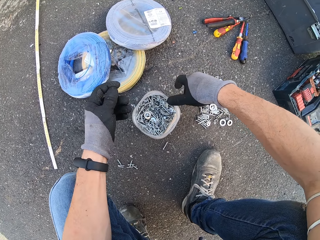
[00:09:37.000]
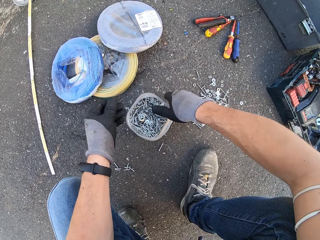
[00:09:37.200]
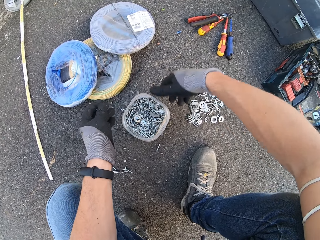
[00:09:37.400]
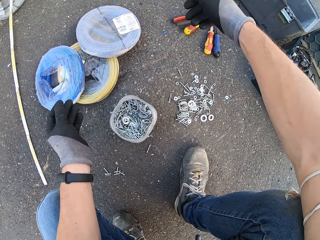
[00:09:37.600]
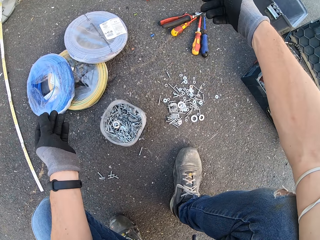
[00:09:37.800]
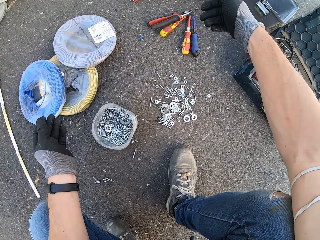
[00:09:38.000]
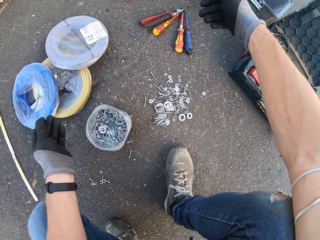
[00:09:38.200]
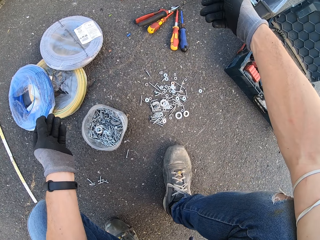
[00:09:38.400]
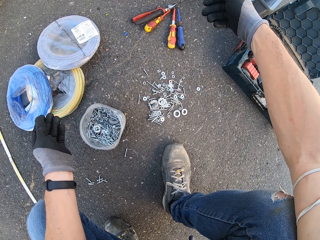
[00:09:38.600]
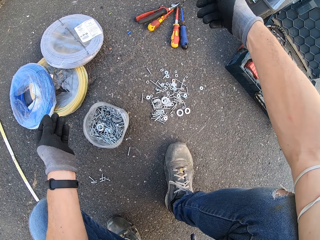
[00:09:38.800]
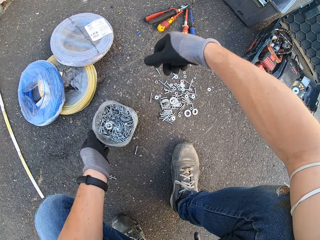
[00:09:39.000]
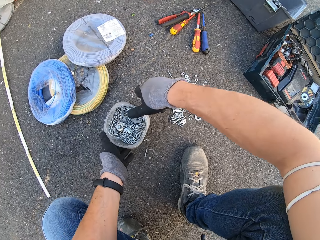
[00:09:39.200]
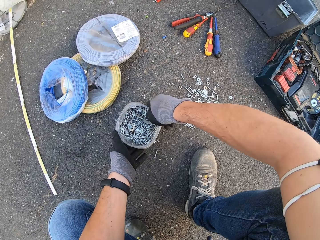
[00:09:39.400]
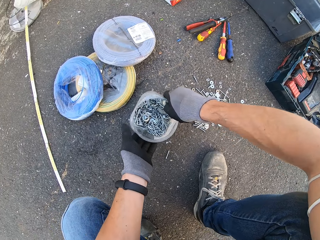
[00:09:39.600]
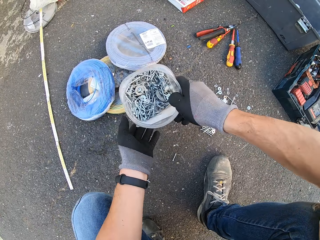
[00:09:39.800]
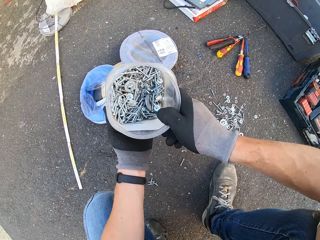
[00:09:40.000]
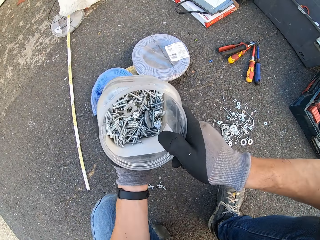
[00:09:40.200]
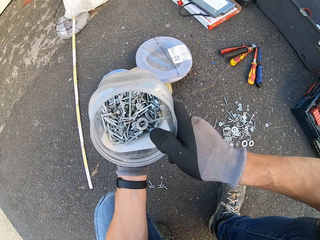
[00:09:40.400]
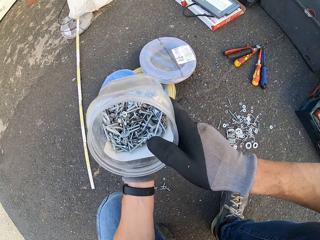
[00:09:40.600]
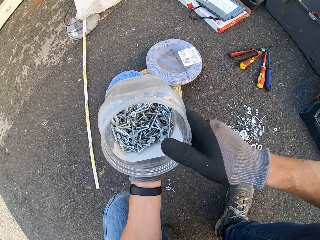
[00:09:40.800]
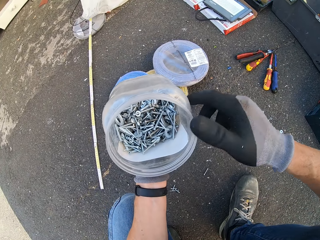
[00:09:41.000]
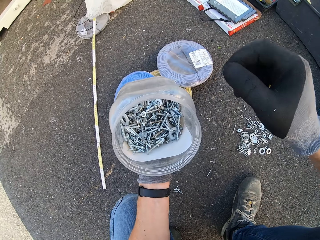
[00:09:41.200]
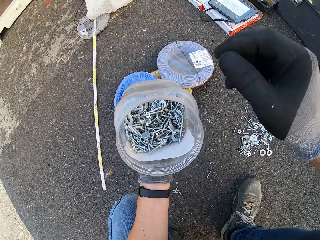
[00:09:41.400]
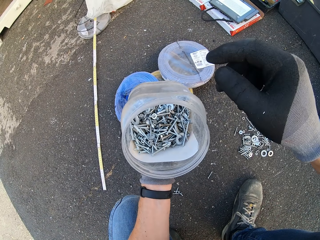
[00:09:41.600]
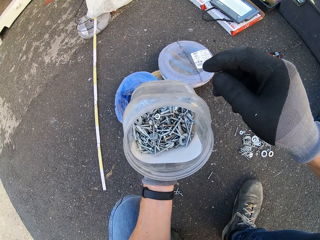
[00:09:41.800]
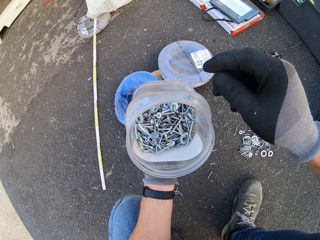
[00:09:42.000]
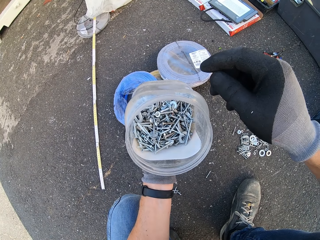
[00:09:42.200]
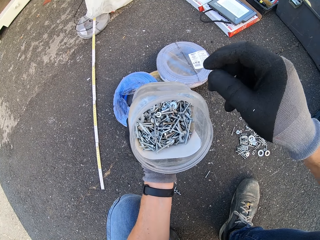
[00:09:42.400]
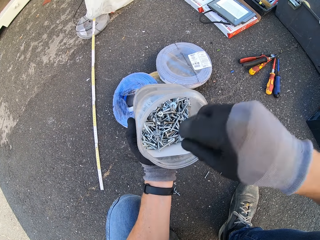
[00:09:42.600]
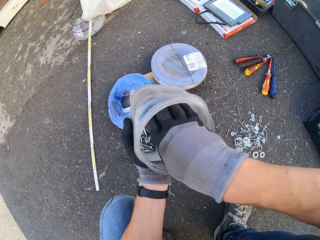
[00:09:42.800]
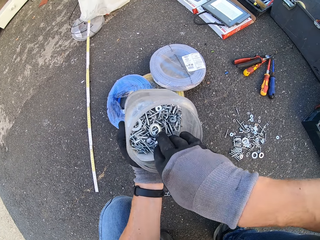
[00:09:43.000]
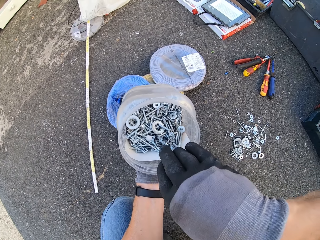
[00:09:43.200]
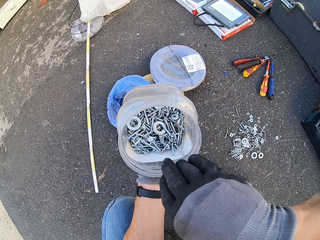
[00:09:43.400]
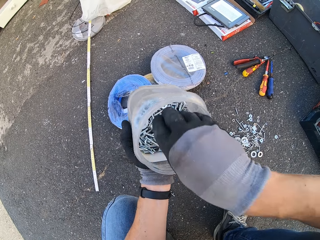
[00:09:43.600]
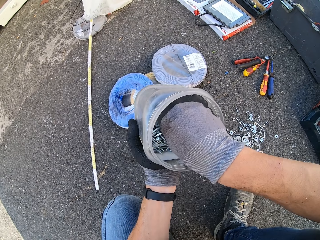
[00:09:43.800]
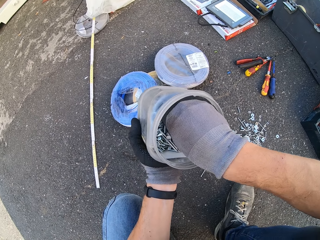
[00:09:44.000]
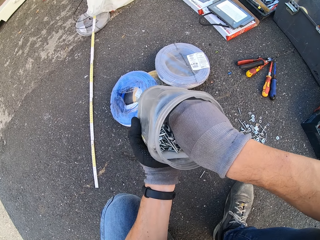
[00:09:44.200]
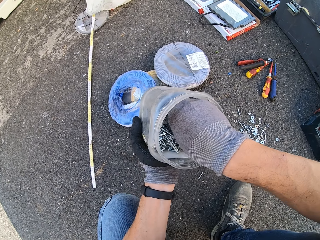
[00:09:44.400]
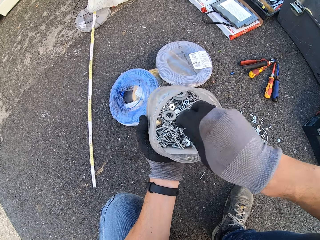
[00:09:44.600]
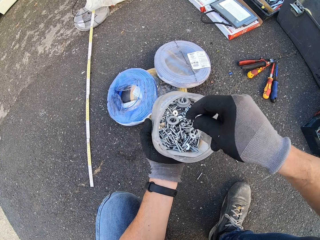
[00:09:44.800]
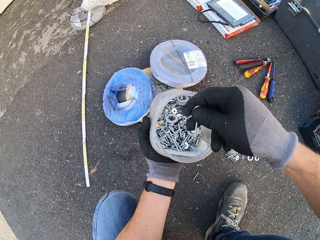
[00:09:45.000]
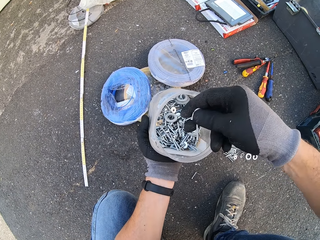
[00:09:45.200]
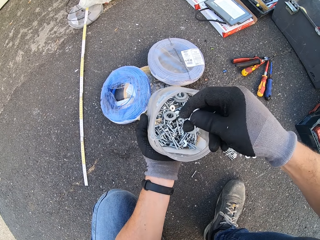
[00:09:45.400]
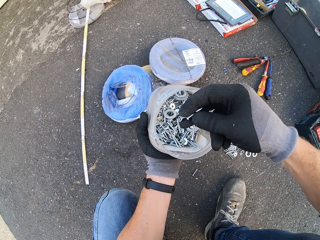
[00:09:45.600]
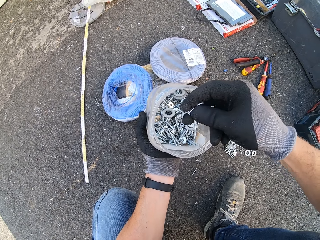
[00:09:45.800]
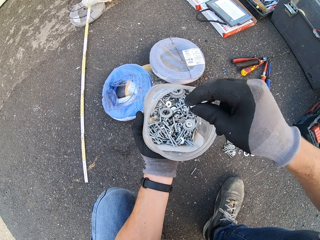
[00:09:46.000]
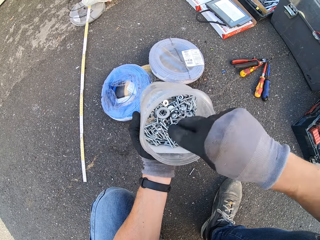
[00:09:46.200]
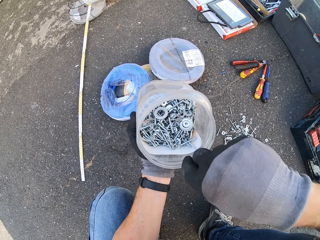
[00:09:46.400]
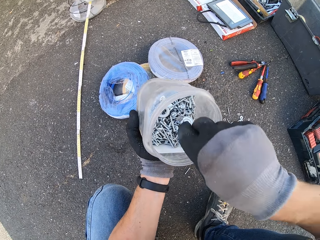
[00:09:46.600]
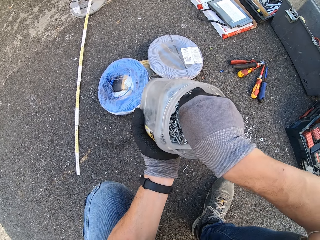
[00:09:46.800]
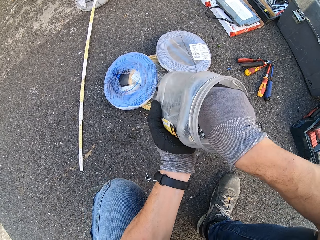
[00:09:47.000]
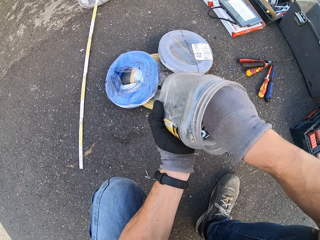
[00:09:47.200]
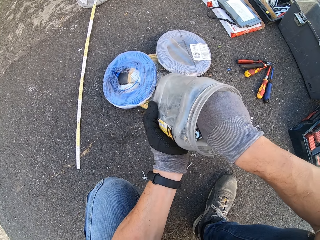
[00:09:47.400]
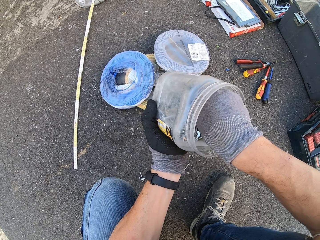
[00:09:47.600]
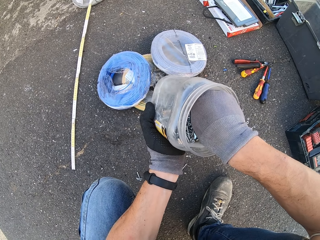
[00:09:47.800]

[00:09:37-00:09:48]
The camera wearer holds a container of screws. They shake the tin with the screw. They look at the screws in the container. They search the tin with the screw. They pick a screw.

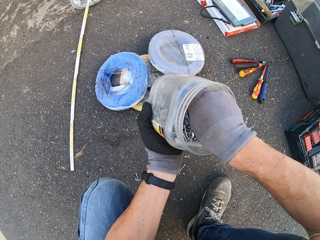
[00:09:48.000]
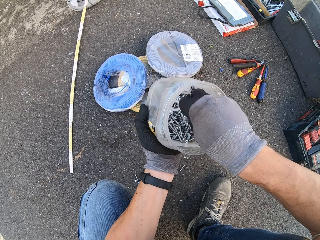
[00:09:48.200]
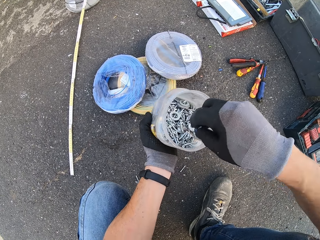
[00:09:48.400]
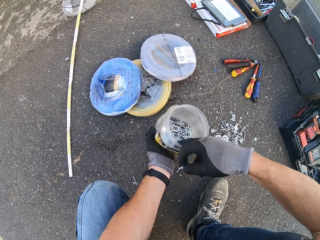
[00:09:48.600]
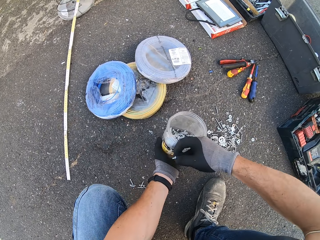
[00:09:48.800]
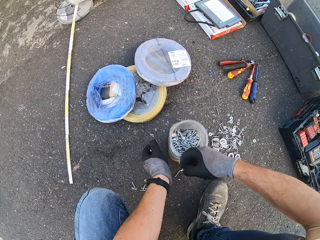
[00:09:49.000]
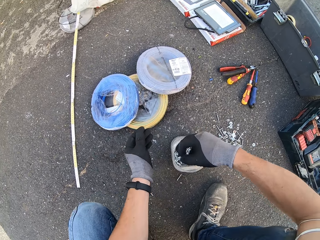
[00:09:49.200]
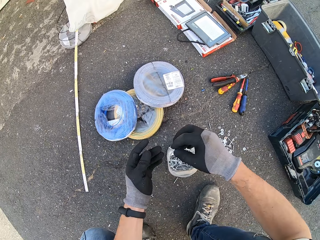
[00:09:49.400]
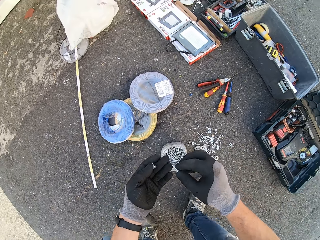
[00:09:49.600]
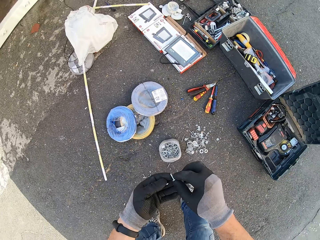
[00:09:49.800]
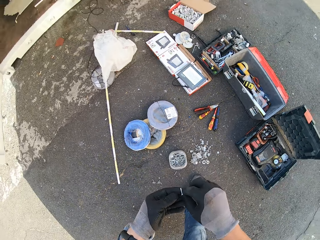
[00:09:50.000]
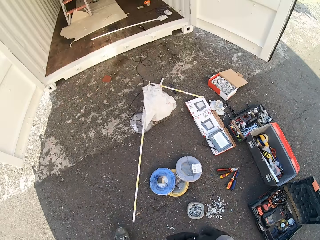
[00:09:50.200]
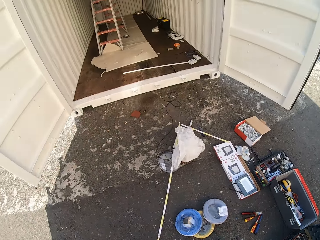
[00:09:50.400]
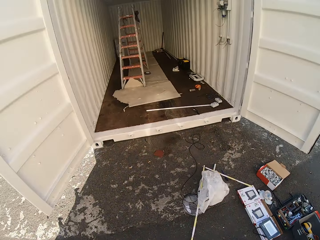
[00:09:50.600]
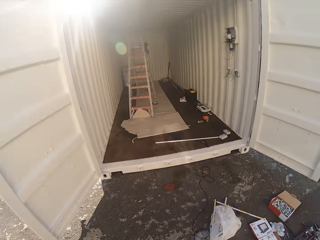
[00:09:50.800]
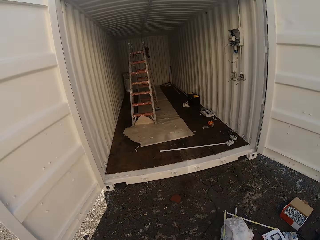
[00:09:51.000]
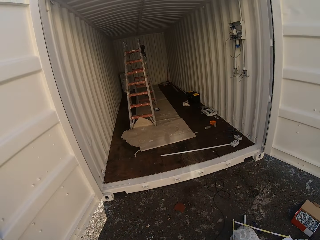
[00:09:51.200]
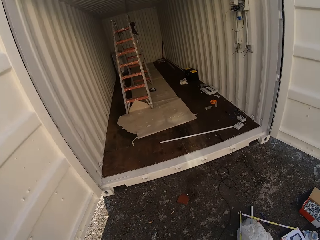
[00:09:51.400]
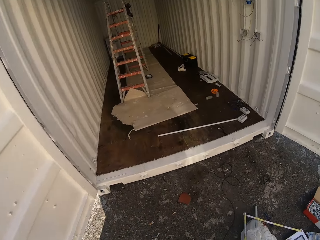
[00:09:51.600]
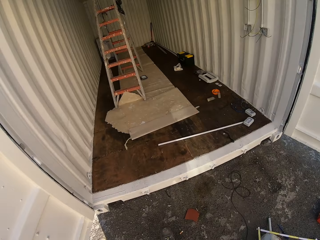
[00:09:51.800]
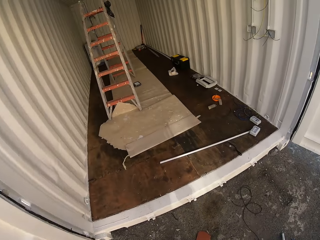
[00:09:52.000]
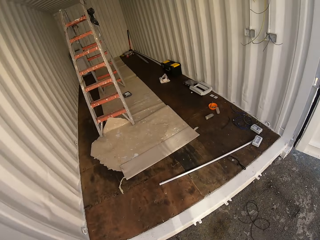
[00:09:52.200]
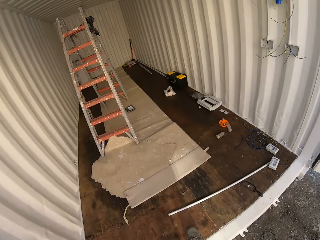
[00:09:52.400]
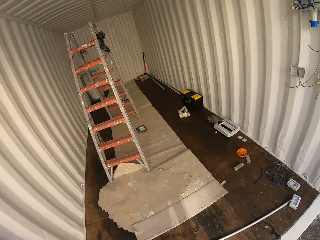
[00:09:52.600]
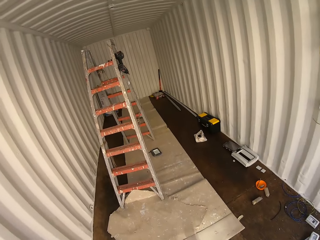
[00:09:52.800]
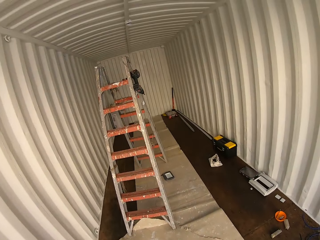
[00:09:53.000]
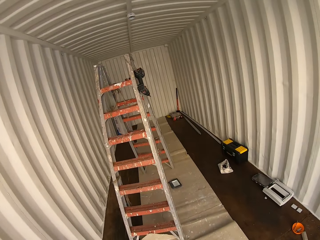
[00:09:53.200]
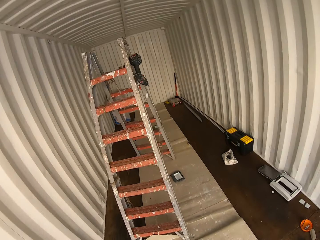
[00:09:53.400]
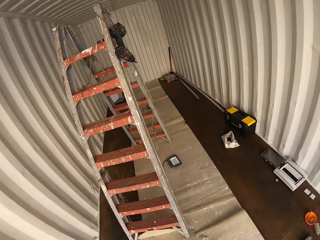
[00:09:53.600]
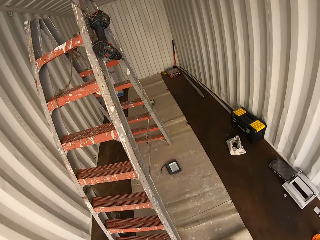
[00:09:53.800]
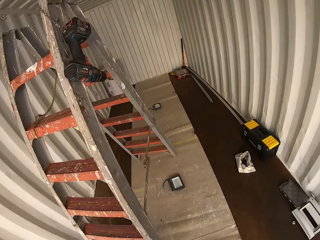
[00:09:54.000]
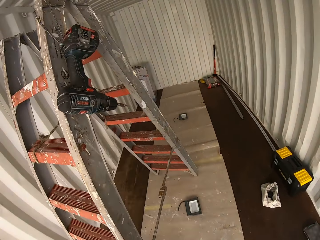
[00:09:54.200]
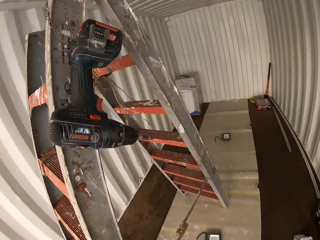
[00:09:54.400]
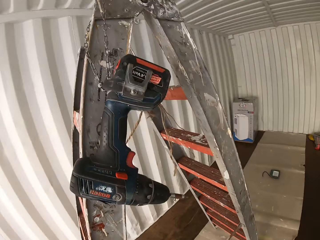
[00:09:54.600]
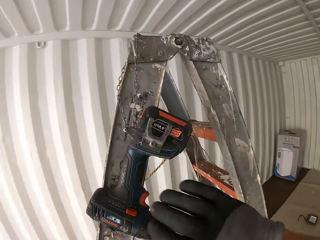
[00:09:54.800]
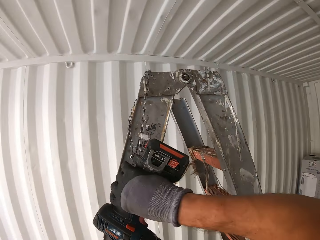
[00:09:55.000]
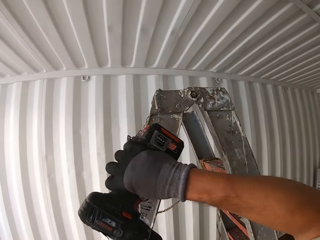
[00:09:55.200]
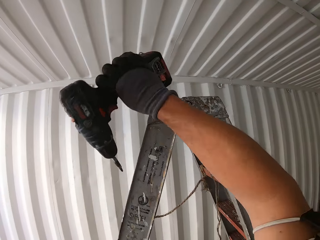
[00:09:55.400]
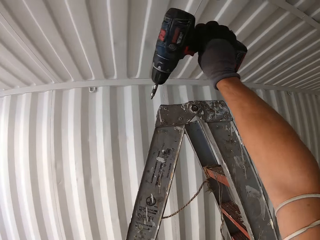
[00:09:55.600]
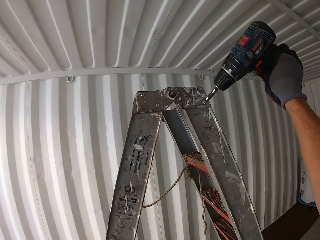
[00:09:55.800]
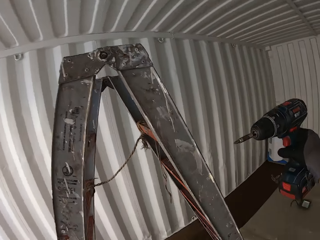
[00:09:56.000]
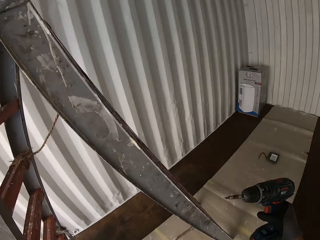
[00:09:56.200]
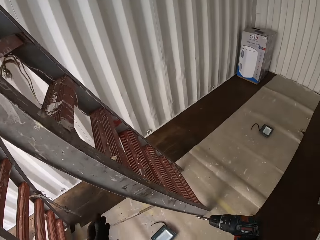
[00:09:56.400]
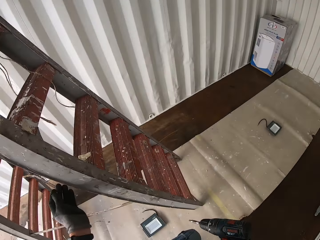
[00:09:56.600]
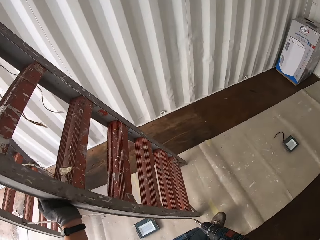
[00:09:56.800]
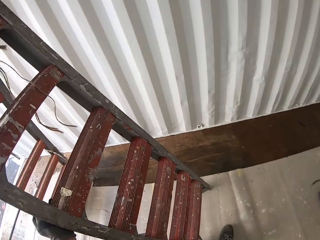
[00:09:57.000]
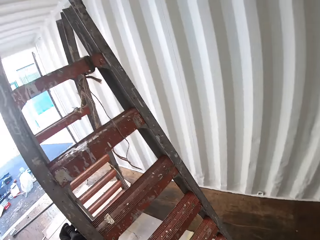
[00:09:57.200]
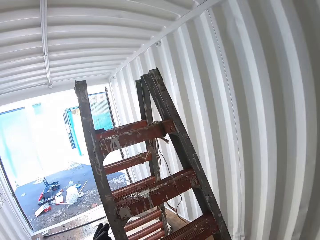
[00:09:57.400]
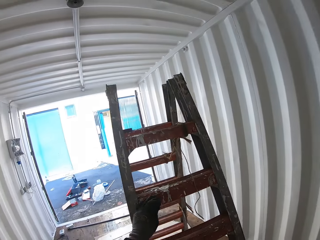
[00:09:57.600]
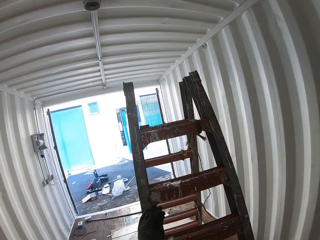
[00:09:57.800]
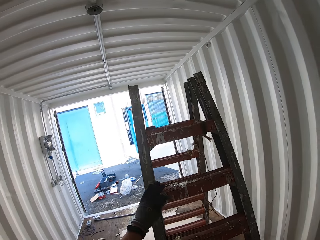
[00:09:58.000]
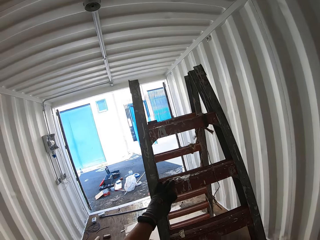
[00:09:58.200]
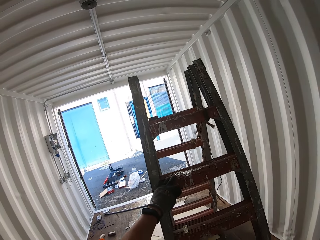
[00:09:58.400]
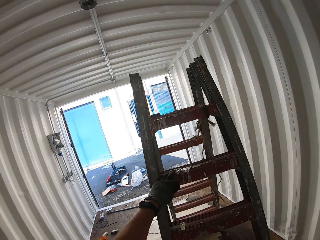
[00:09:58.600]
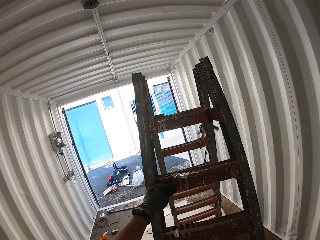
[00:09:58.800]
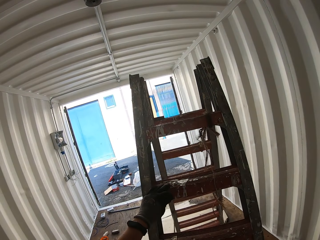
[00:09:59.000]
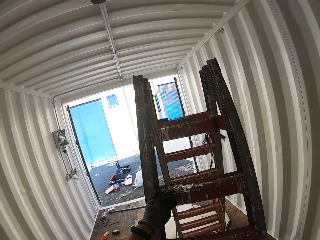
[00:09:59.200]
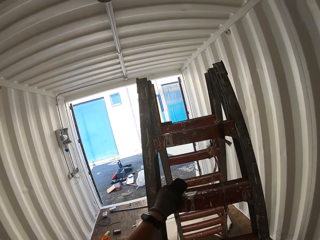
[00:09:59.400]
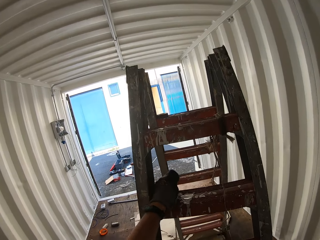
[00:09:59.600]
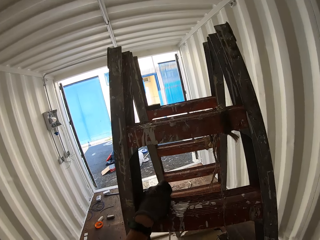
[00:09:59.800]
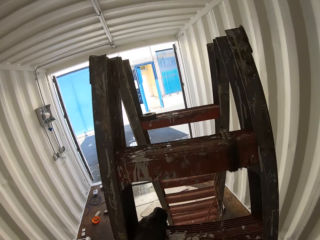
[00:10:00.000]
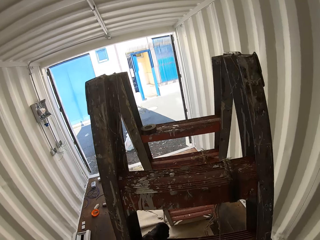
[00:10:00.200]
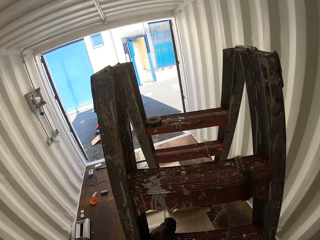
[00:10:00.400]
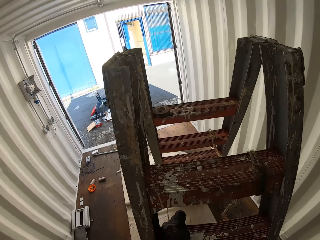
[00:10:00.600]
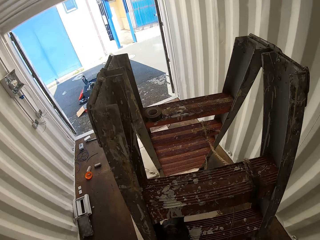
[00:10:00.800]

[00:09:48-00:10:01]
The camera wearer puts the screw container down. They pick a screw from the tin. They walk inside the Conex box. They remove the drill from the ladder. They climb up the ladder.
